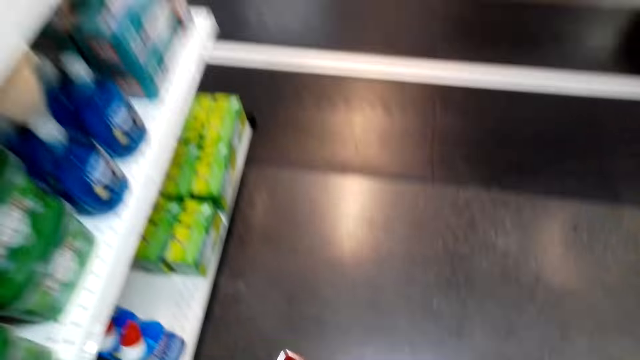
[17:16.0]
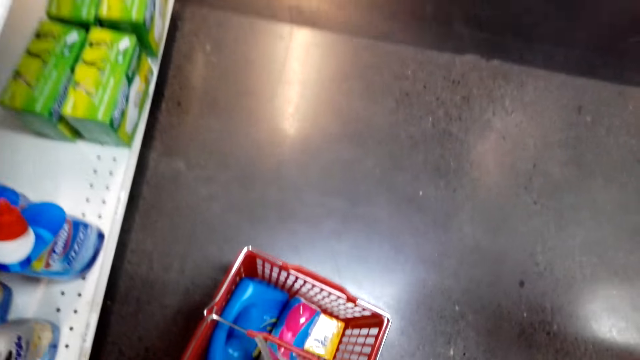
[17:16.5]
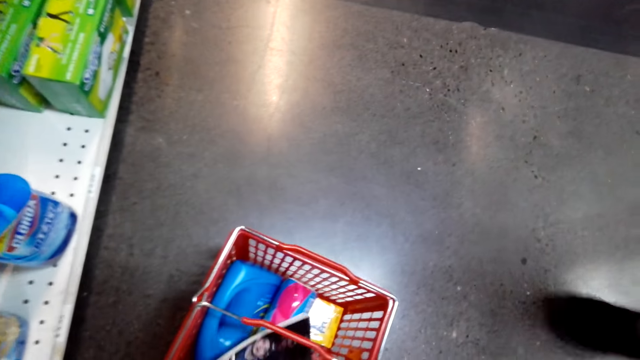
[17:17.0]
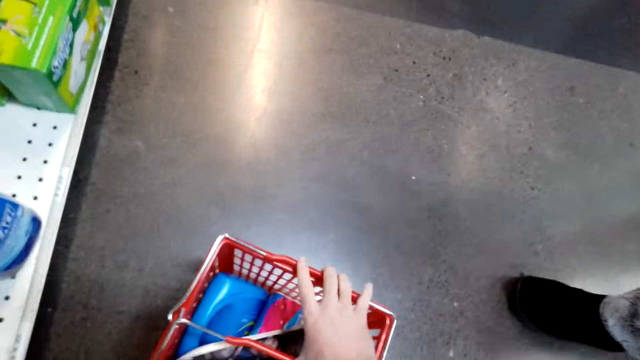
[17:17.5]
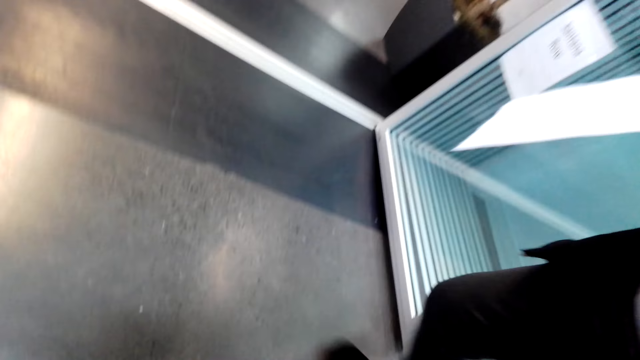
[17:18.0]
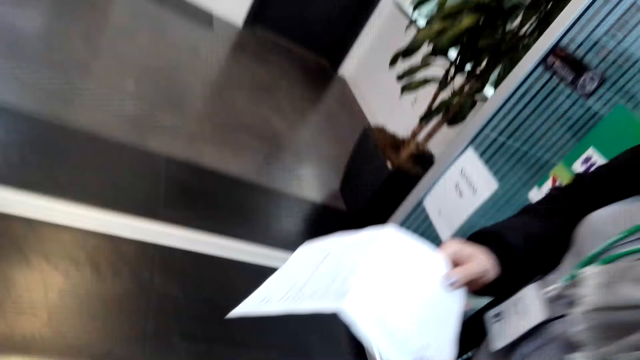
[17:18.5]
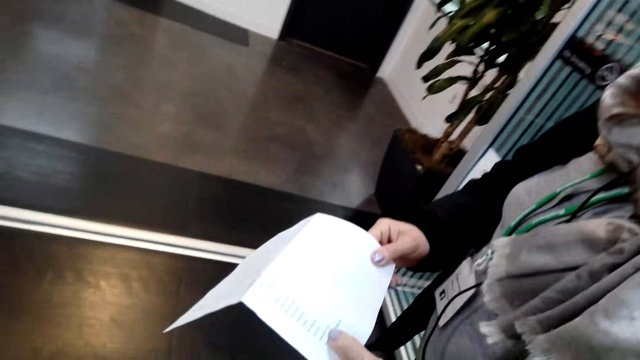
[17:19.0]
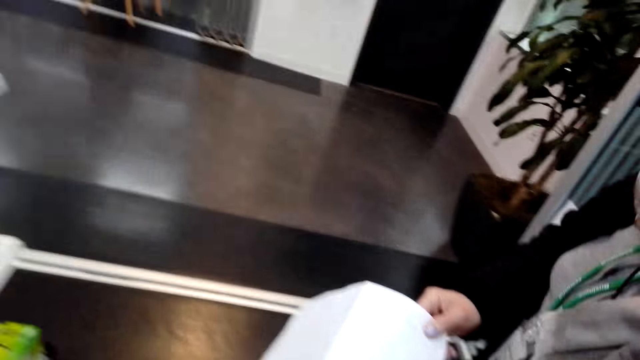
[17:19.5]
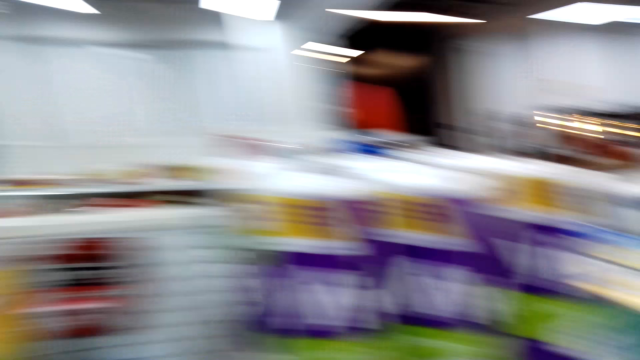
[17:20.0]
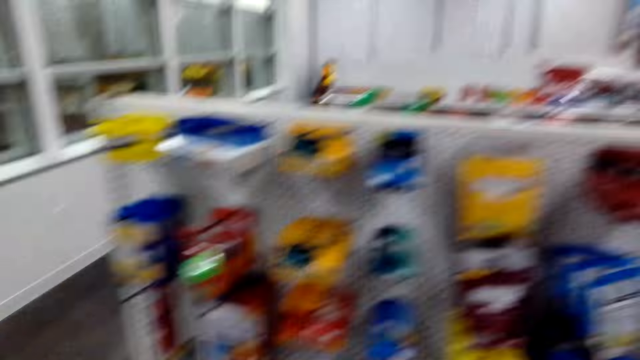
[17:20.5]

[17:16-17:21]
The camera wearer converses with a woman and puts a magazine inside a shopping basket. The woman holds a printed paper. The camera wearer converses with the woman. They look at items on the shelf and walk on the pathway of the supermarket.

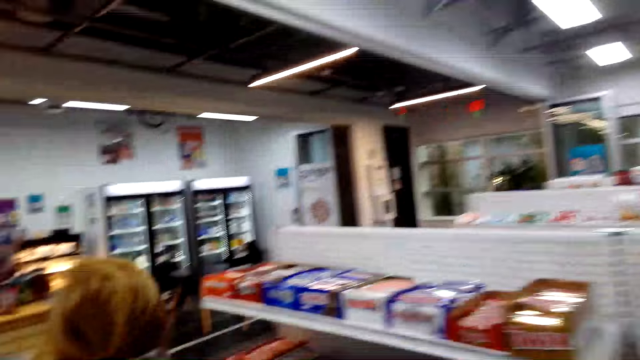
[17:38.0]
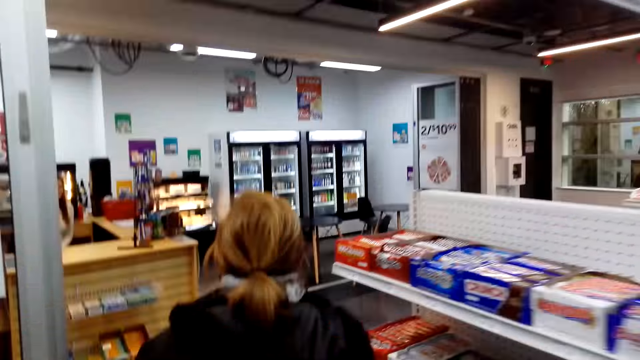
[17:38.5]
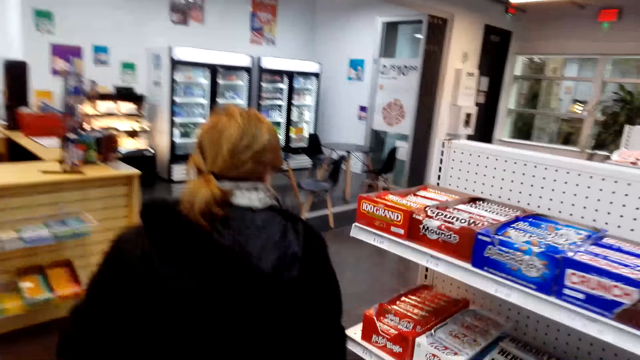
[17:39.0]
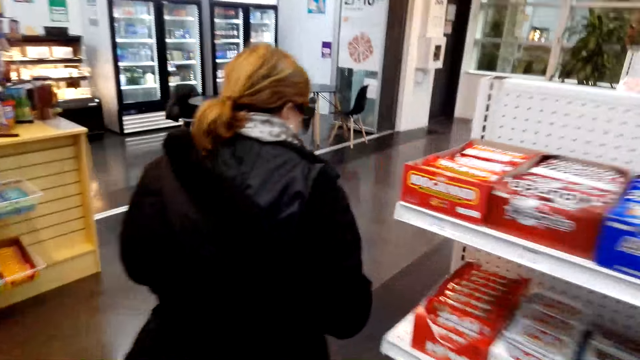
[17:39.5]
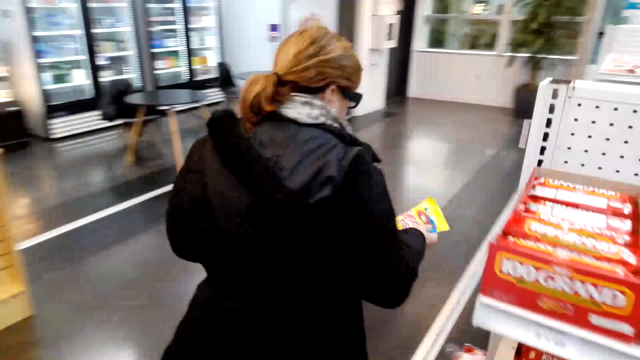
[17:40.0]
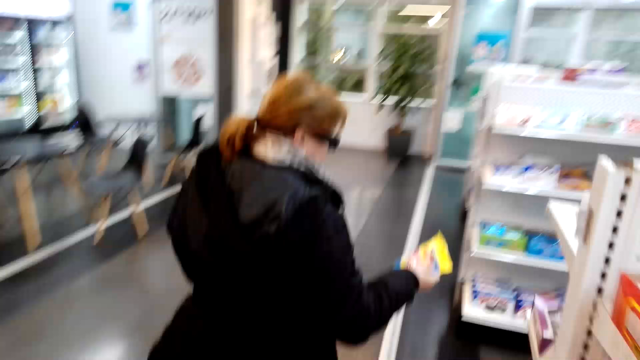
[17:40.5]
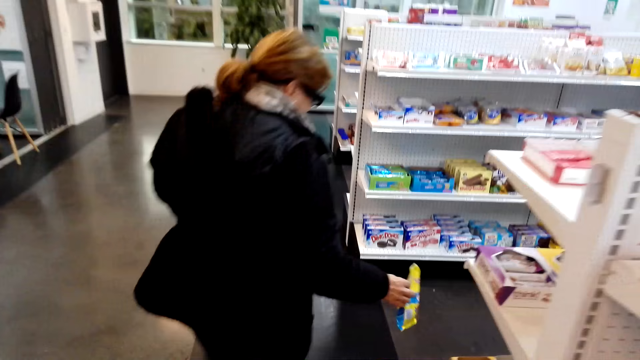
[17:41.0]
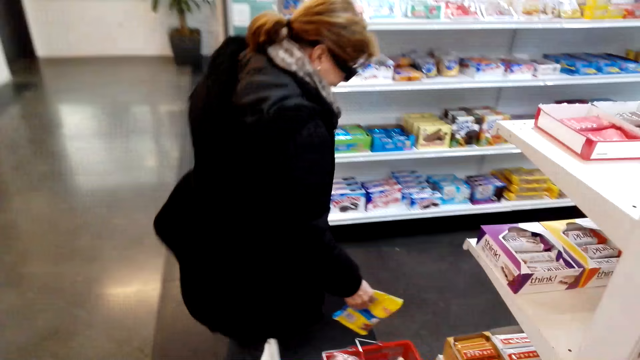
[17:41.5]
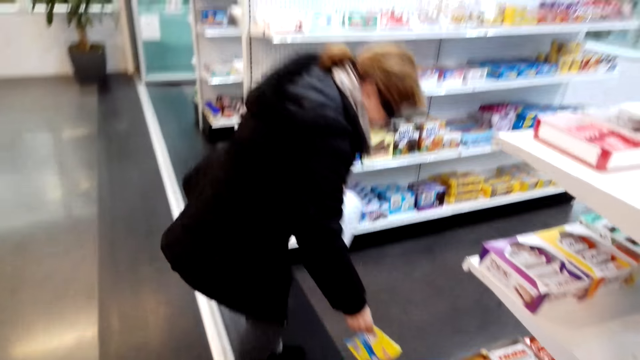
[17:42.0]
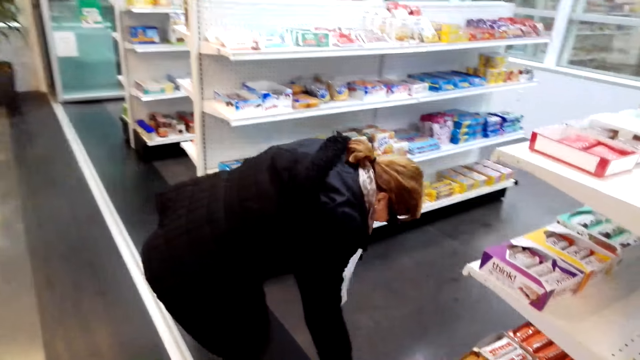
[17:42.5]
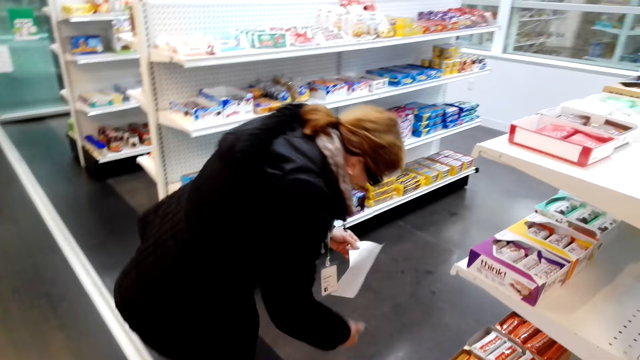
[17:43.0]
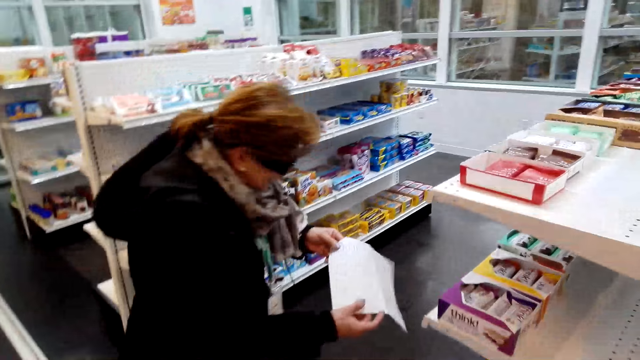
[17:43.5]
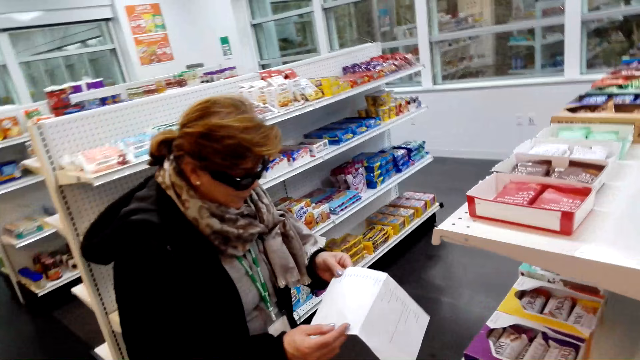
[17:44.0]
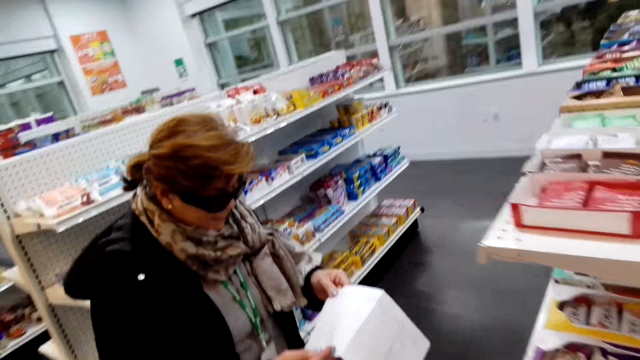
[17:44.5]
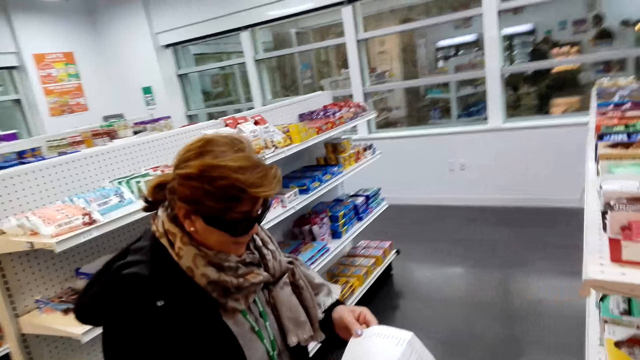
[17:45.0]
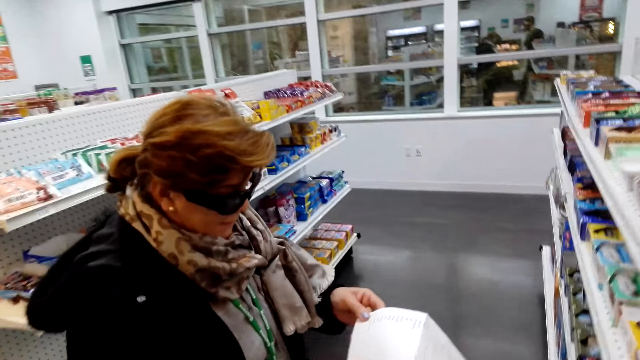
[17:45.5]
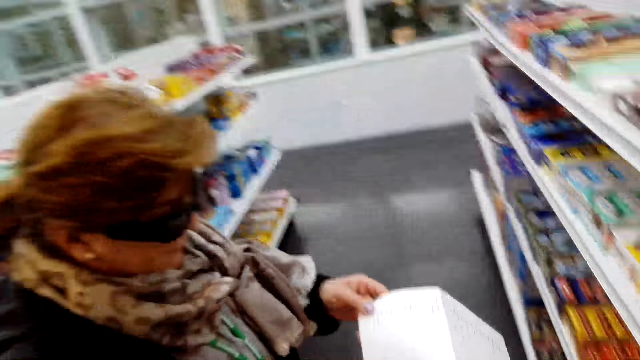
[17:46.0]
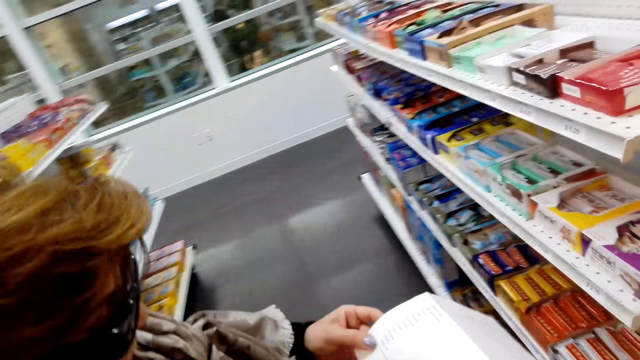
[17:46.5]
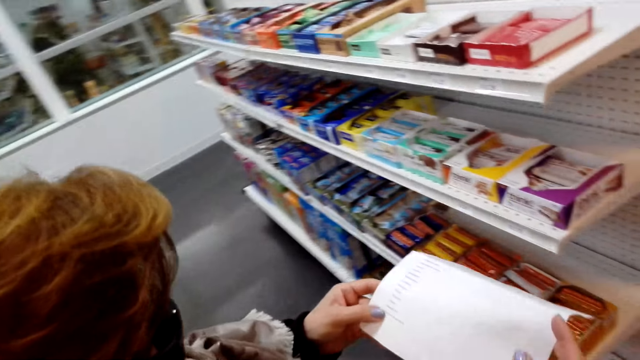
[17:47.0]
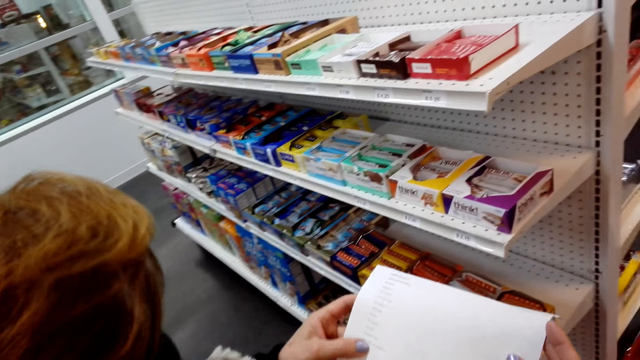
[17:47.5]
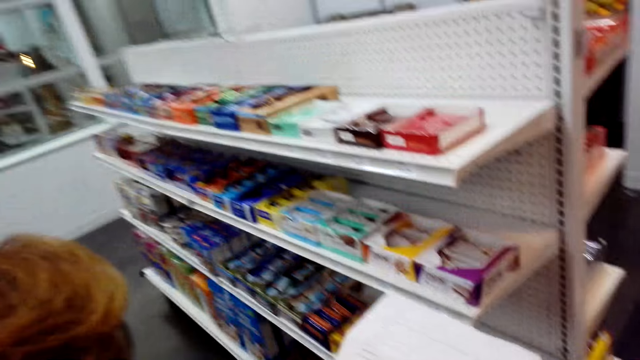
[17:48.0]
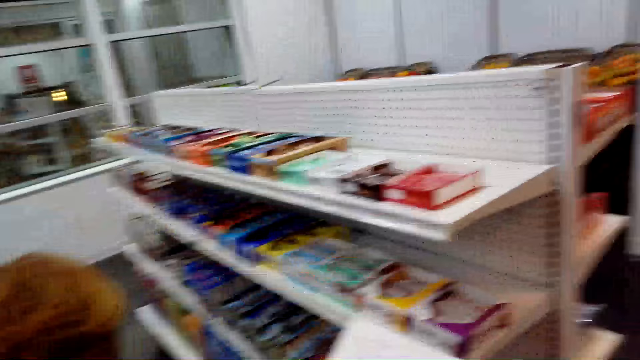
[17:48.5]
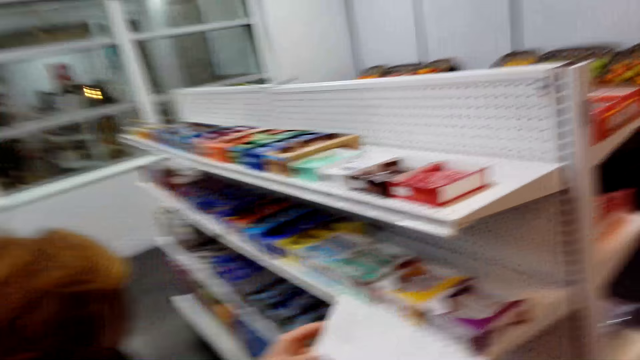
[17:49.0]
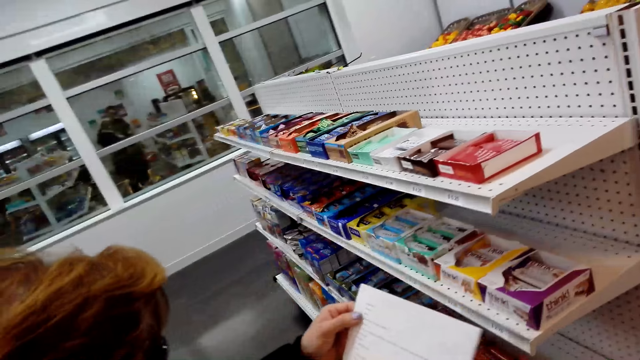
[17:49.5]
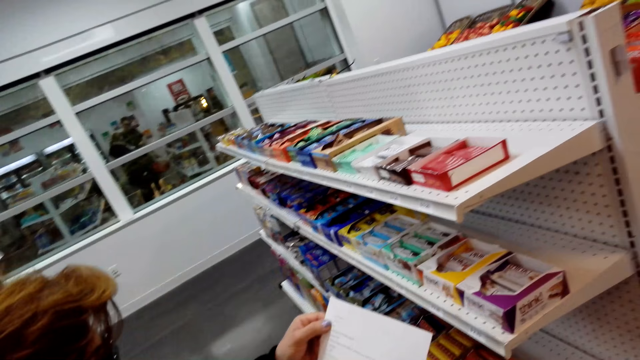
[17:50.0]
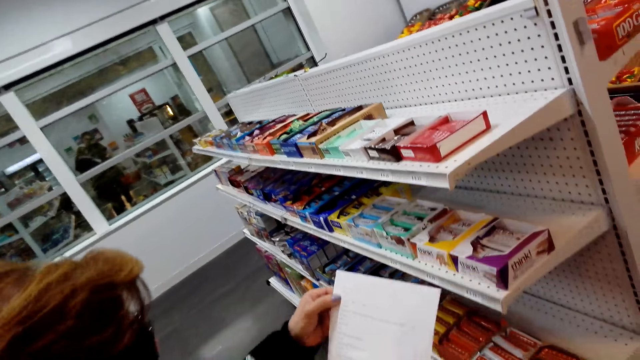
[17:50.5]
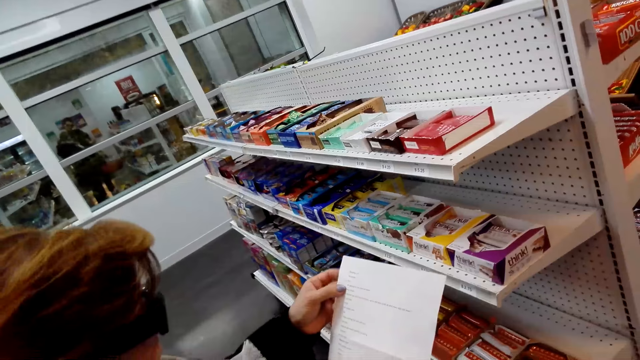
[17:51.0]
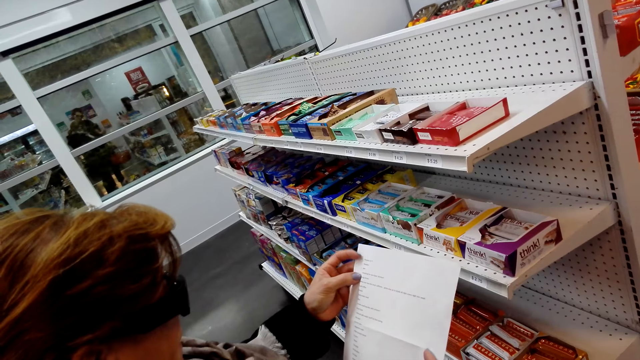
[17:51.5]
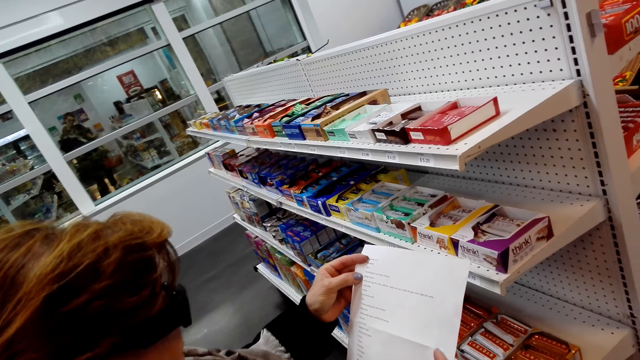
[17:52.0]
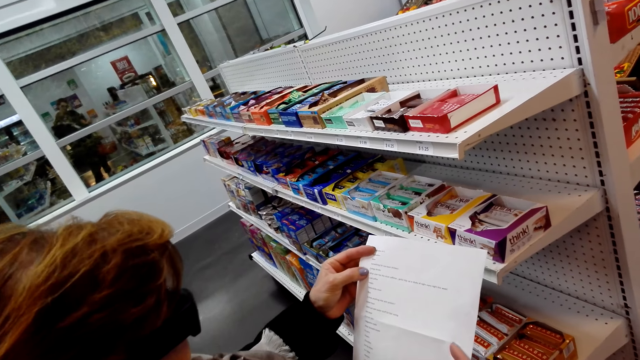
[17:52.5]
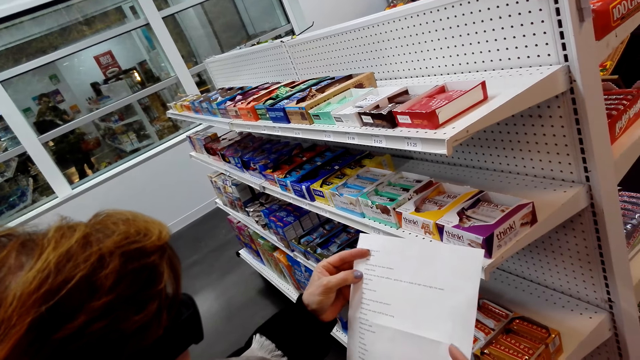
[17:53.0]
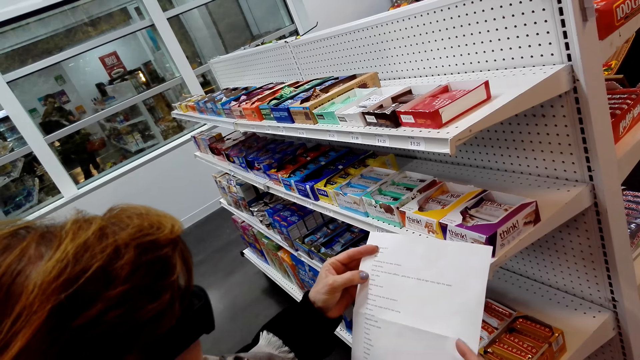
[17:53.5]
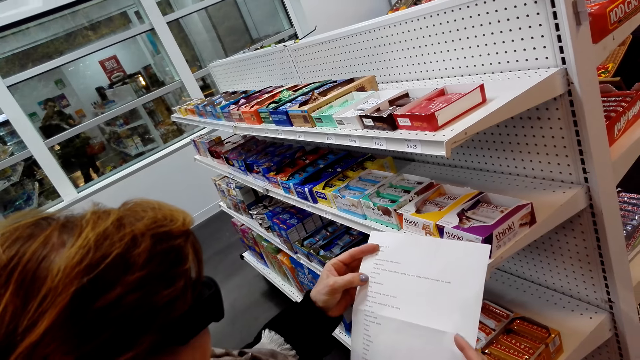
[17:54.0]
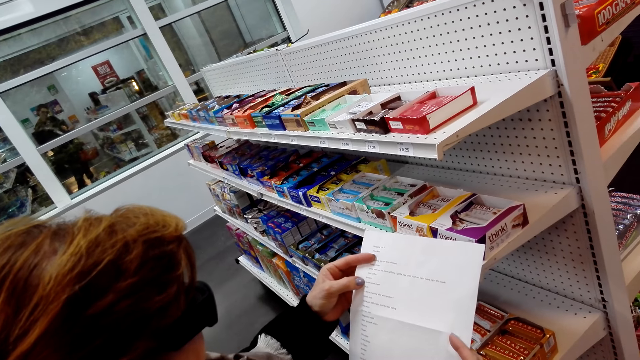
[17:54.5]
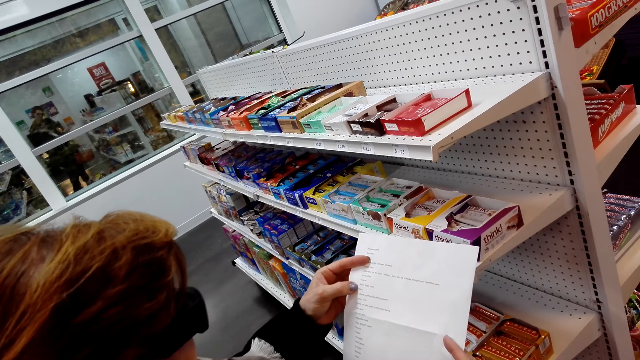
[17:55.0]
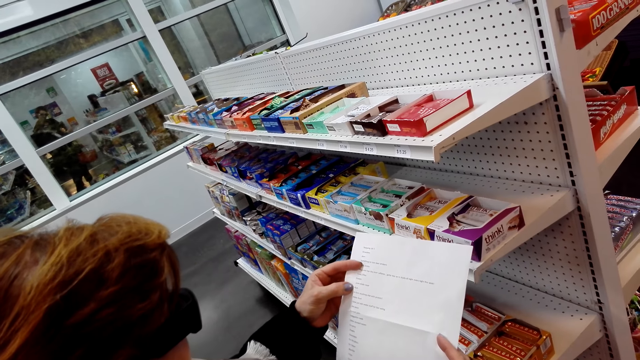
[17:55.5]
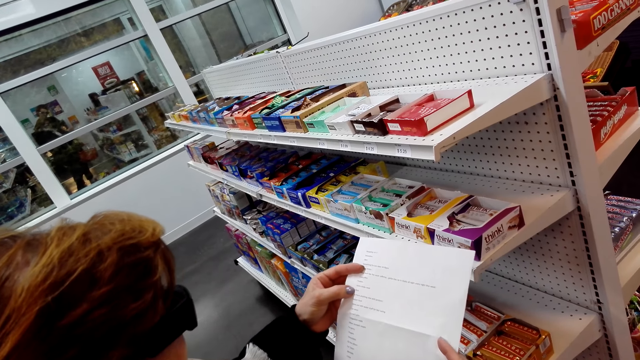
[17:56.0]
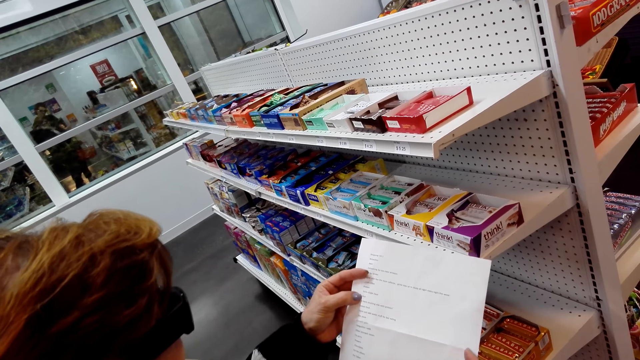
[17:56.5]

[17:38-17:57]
The camera wearer follows a woman and converses with the woman. The woman walks with candy. The camera wearer converses with the woman. The woman puts the candy in the shopping basket. The woman holds a printed paper. The camera wearer converses with the woman. The woman reads the shopping list. The woman holds the printed paper. The camera wearer converses with the woman and looks at the printed paper.
